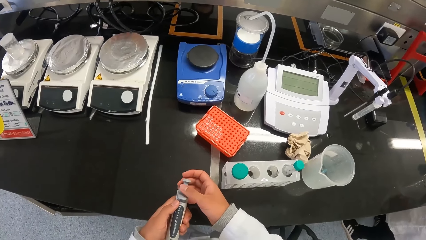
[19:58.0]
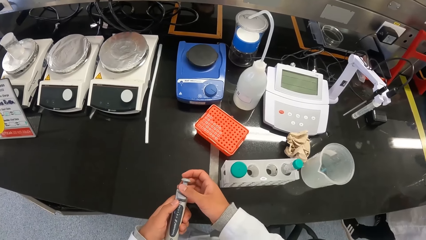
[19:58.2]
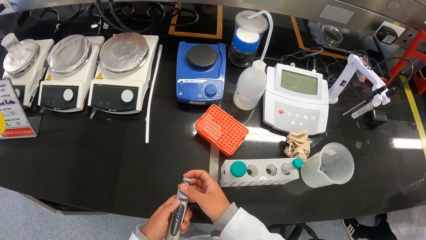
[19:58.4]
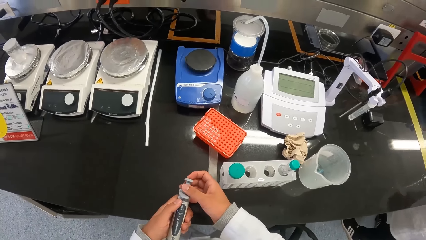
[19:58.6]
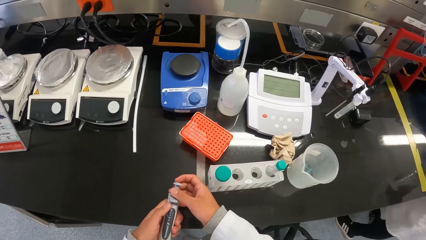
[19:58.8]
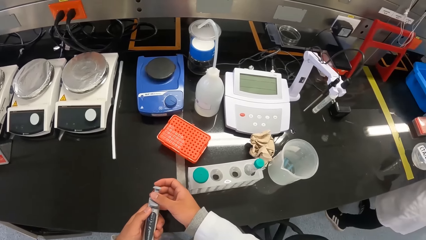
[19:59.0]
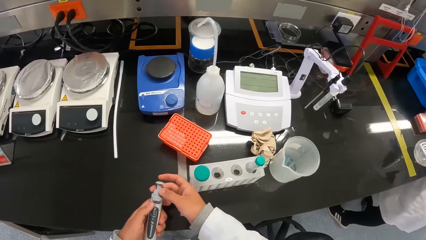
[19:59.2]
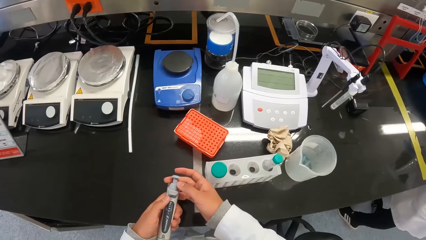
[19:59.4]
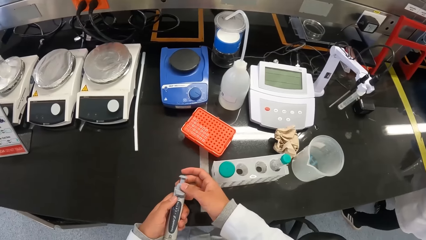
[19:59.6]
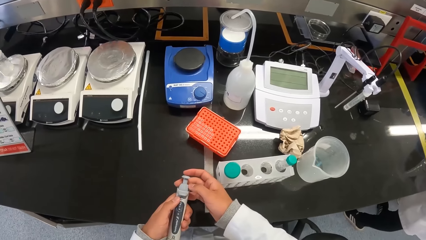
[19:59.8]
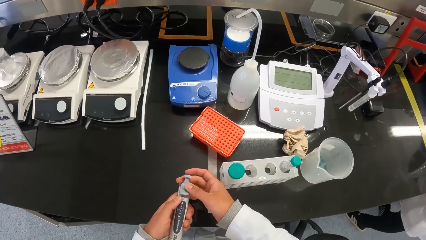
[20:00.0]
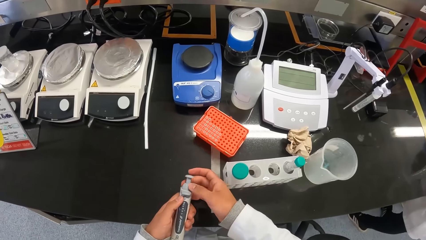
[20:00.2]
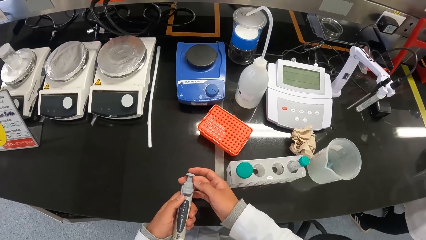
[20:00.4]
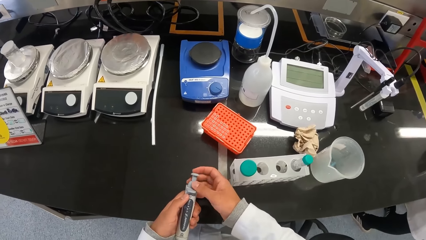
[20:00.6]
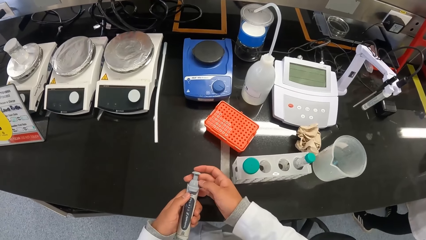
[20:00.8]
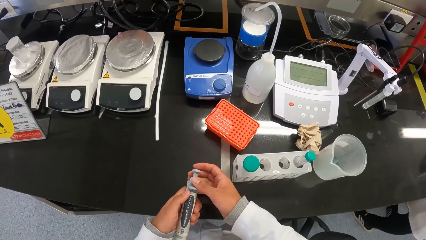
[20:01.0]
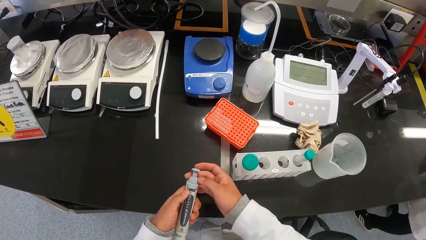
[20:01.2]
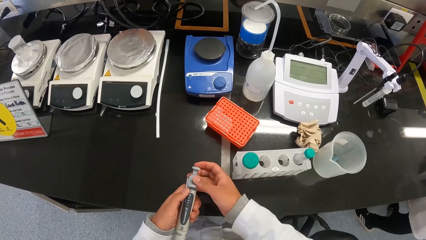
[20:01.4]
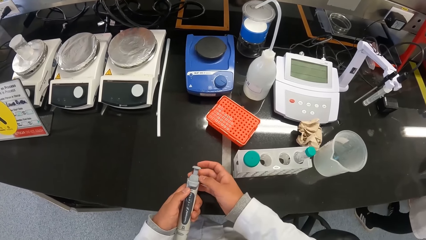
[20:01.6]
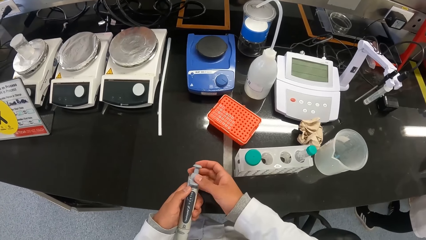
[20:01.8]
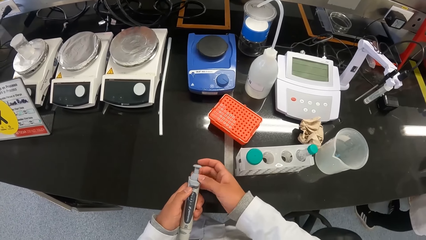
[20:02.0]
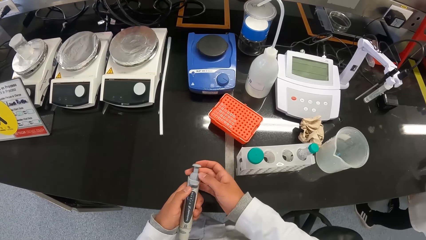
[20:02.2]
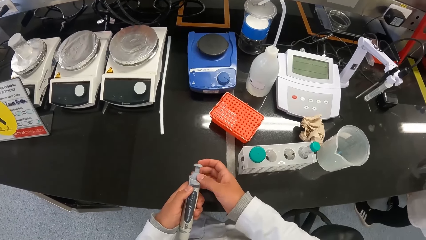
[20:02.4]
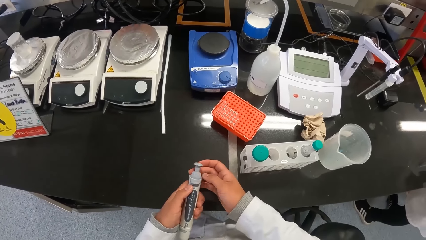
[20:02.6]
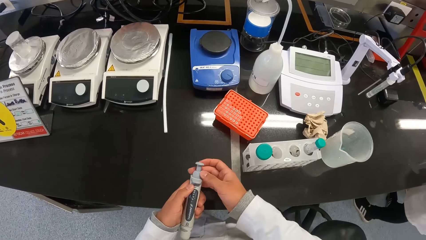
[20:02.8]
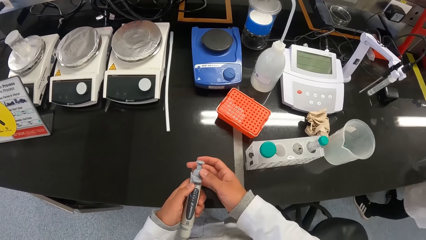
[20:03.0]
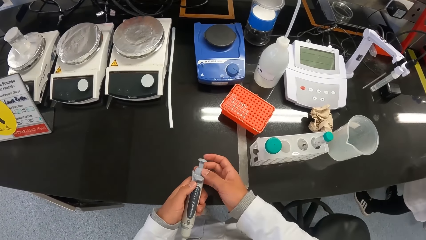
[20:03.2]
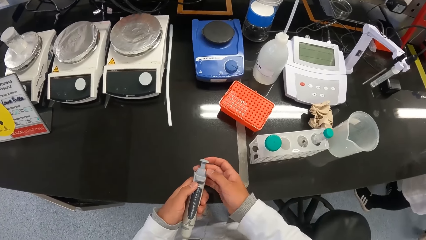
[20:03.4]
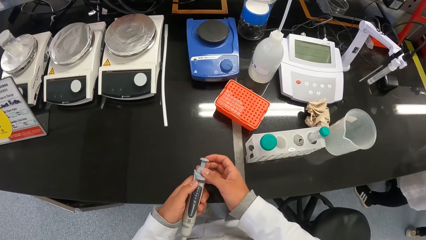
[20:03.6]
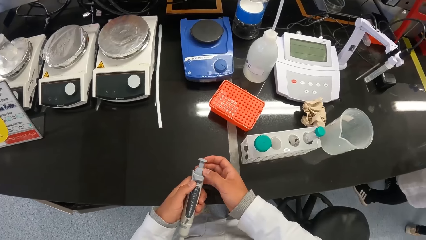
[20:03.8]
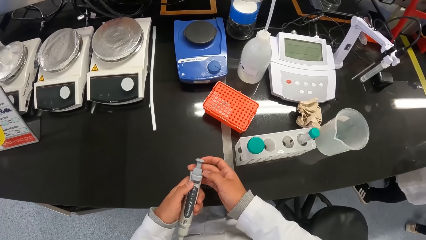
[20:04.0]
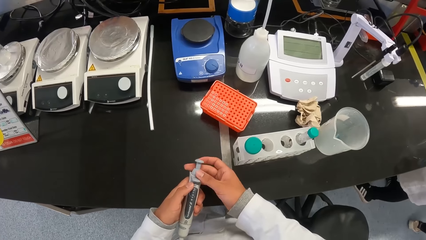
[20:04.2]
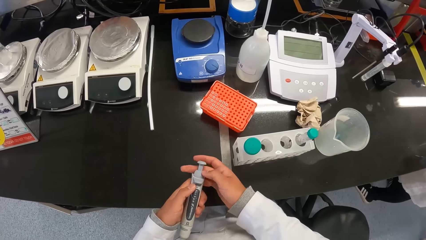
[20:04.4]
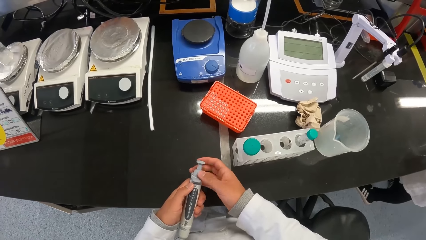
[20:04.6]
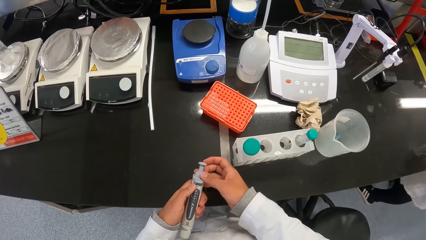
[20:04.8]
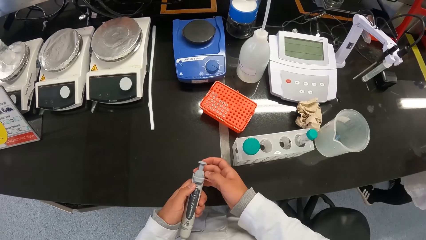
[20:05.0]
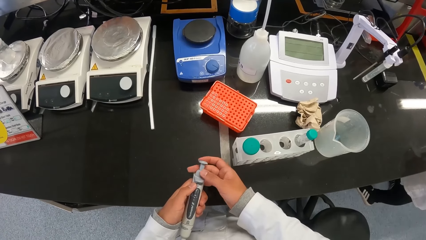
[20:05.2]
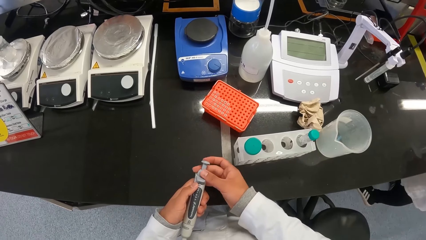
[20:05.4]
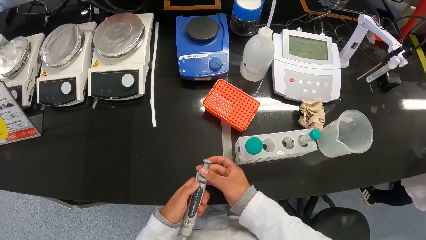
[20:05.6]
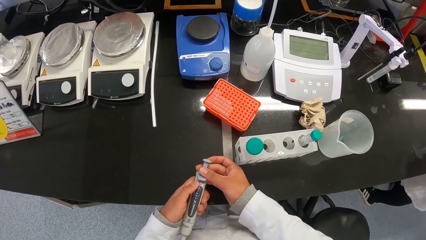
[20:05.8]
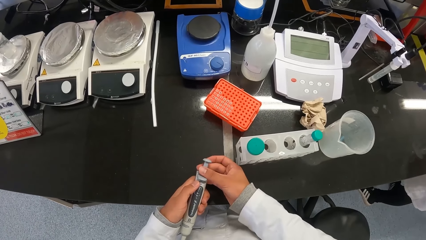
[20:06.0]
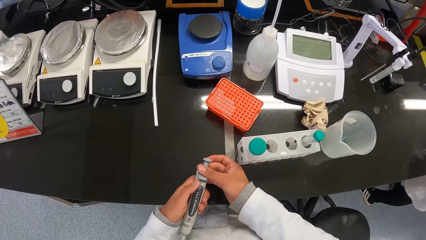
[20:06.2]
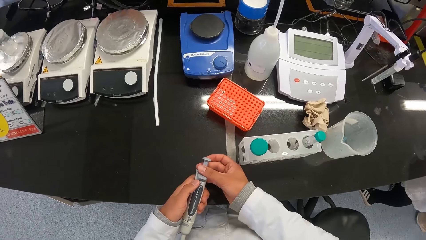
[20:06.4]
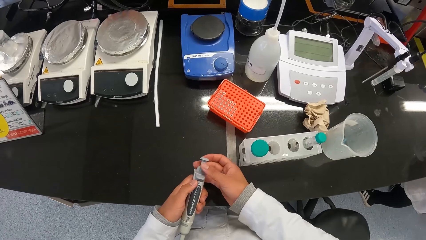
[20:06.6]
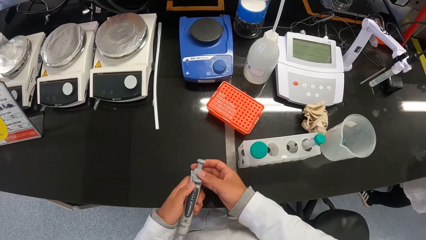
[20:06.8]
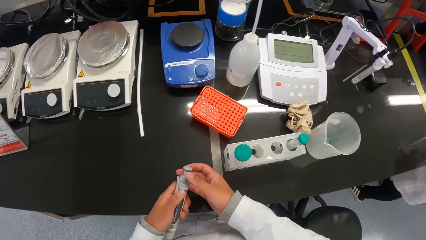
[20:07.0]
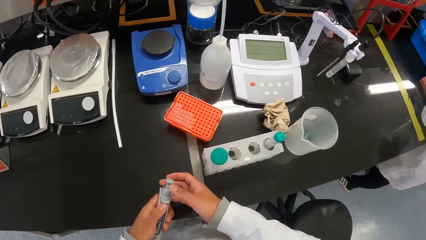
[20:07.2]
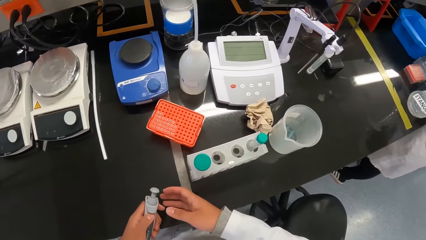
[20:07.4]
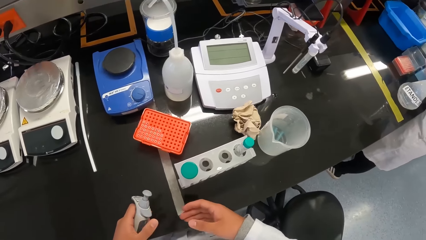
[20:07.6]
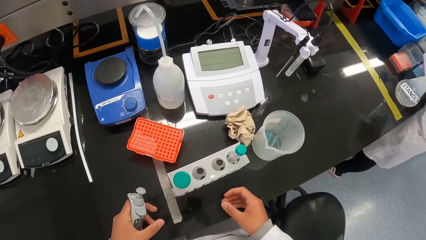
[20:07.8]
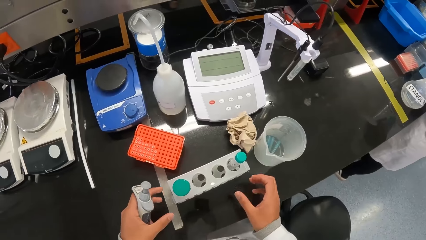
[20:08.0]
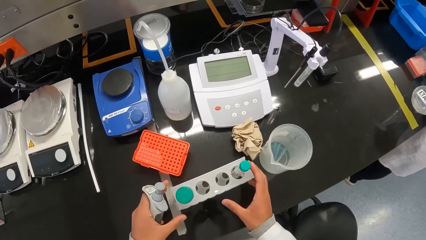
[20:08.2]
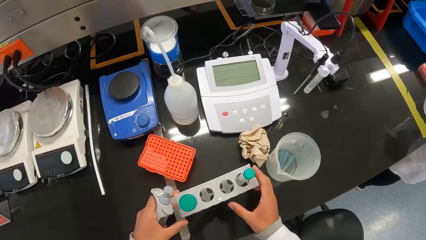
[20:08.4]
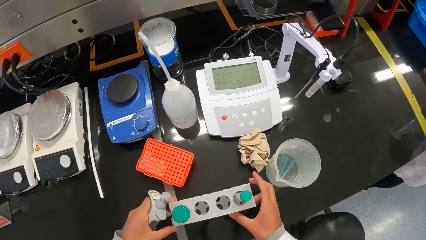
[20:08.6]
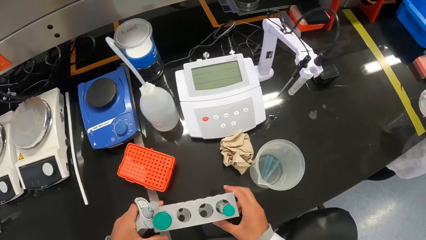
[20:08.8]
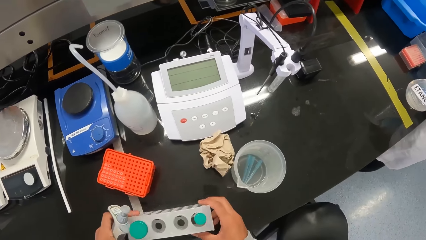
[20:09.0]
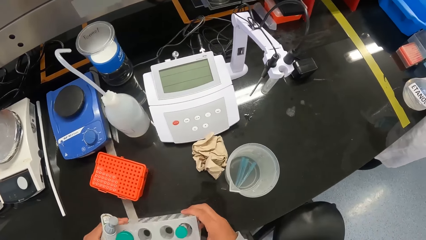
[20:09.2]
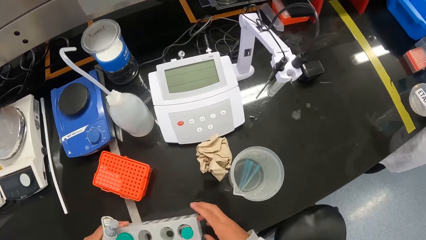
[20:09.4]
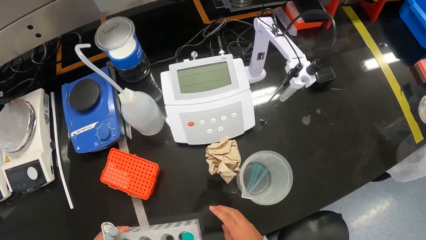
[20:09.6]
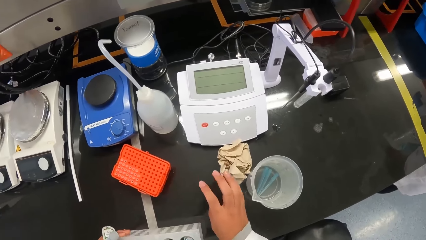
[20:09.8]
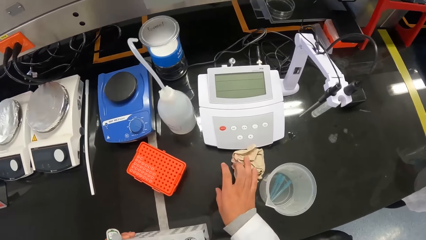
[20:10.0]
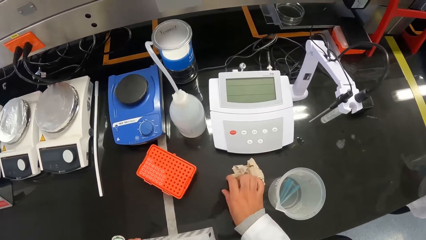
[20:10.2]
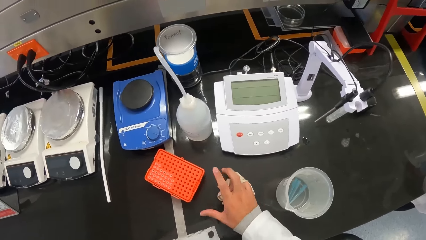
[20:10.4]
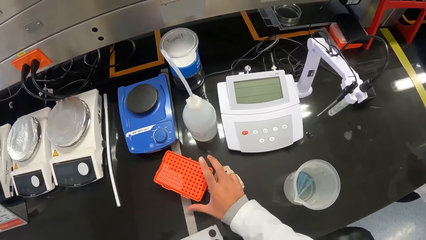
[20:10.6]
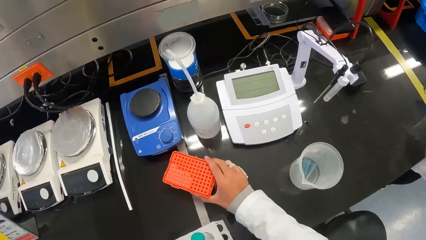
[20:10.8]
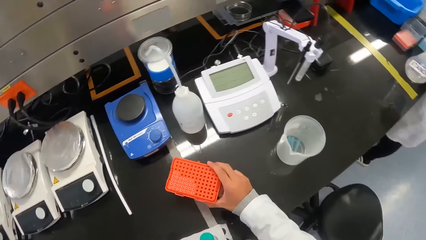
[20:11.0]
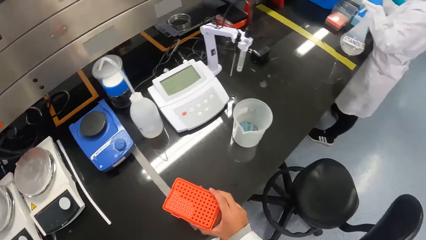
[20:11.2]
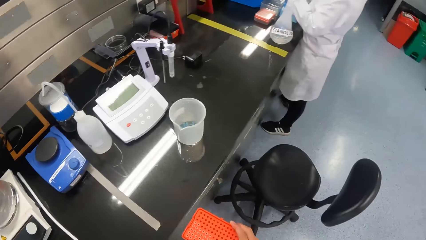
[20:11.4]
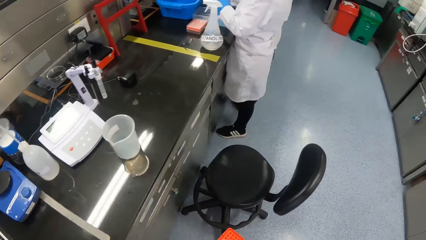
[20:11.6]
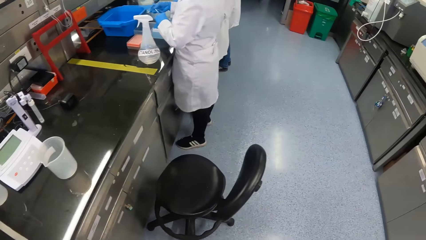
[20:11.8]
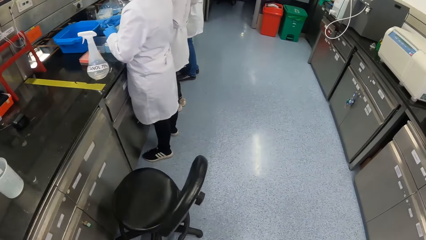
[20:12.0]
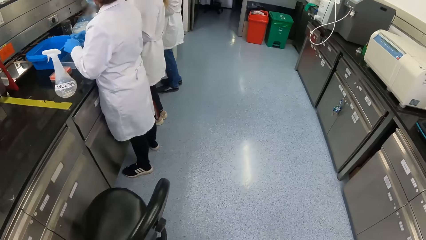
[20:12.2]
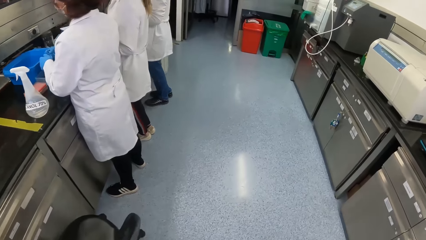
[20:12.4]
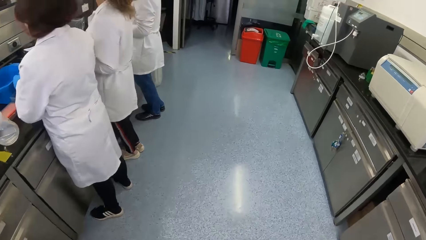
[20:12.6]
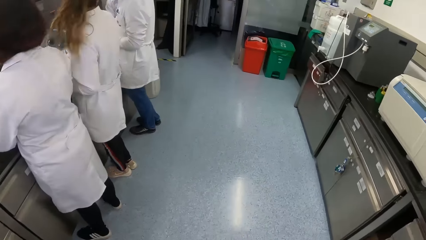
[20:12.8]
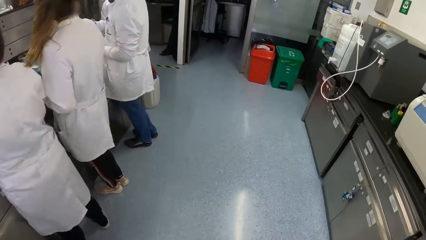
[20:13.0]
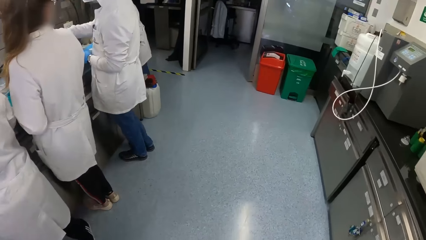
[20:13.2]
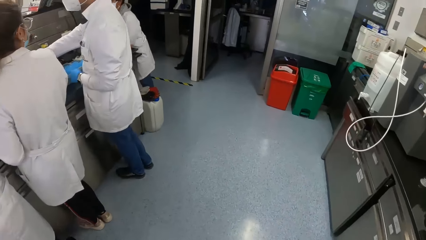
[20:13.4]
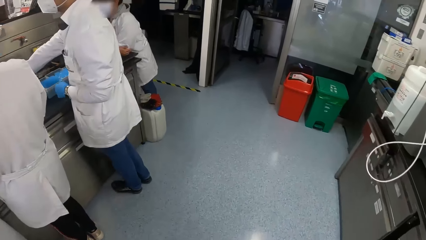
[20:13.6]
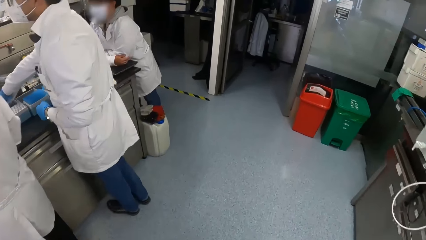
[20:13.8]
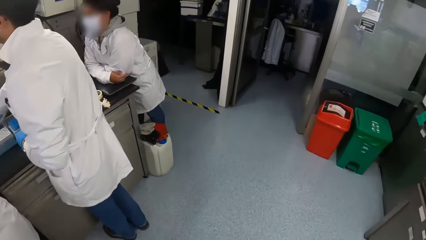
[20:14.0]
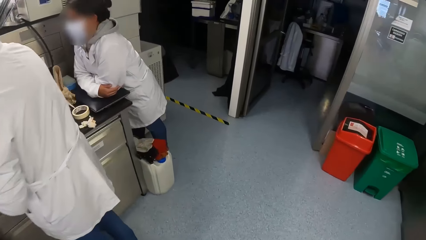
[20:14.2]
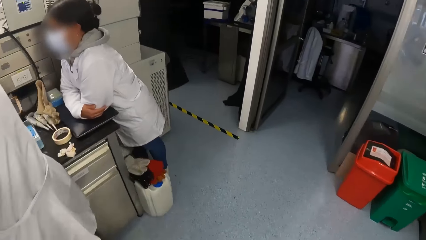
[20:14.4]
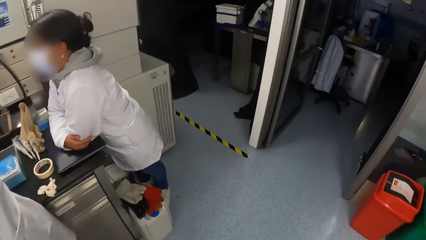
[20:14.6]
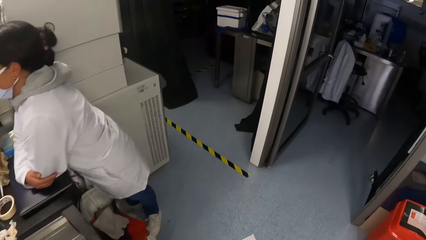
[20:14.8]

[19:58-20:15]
The camera wearer moves the test tube holder on the table with both hands. She grabs the paper with her right hand. She picks up the cloth and the pipette holder. She picks up the paper and a box from the table with her right hand. She walks to another room.
